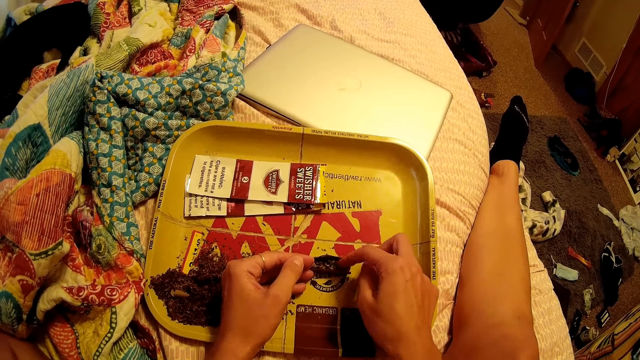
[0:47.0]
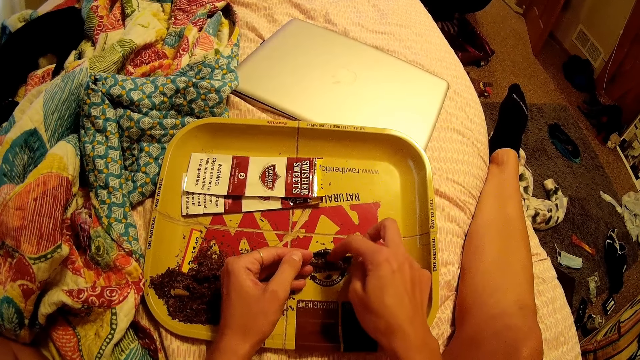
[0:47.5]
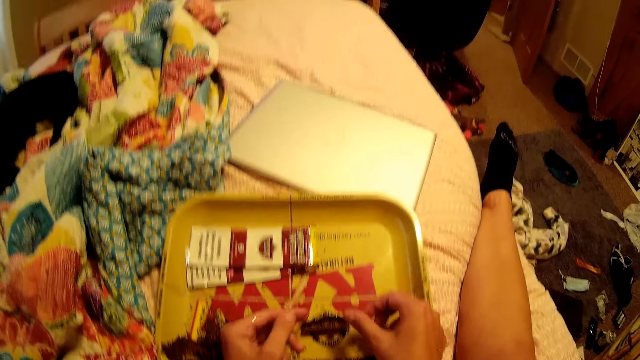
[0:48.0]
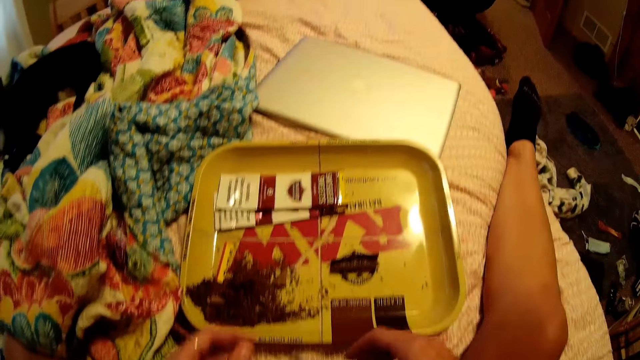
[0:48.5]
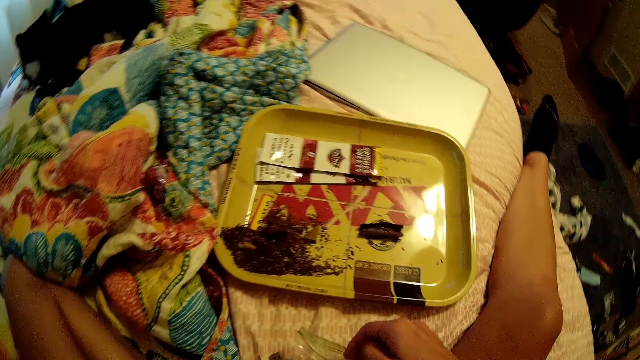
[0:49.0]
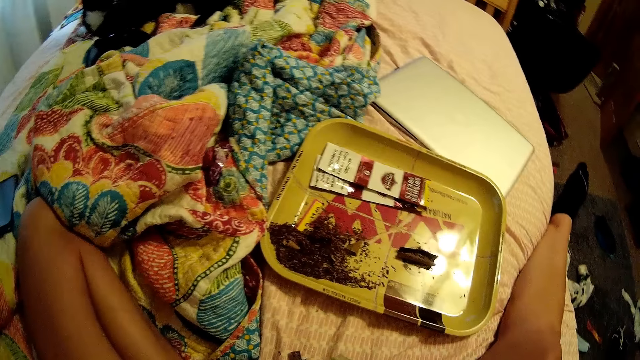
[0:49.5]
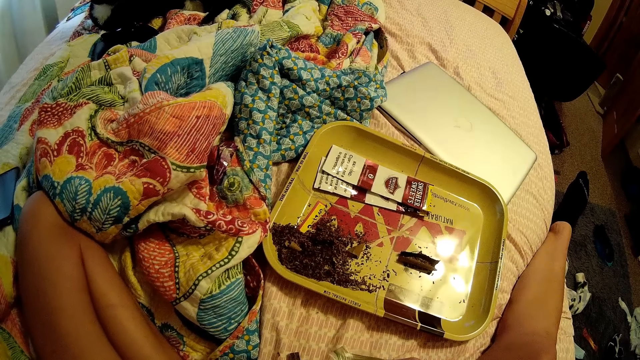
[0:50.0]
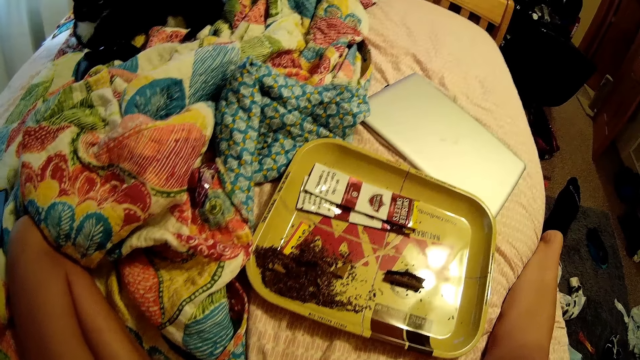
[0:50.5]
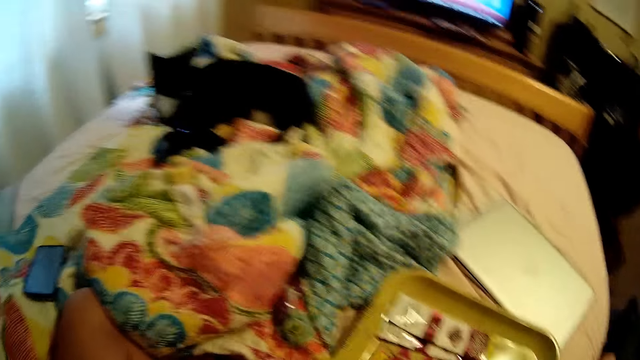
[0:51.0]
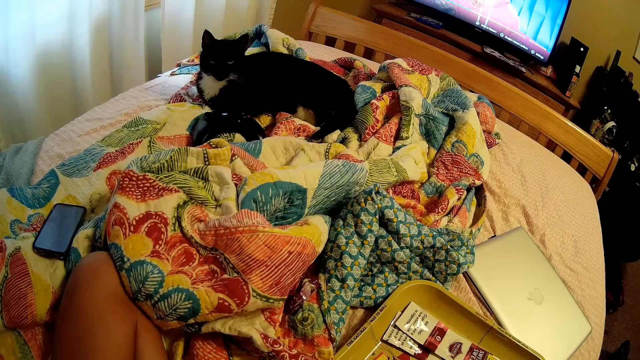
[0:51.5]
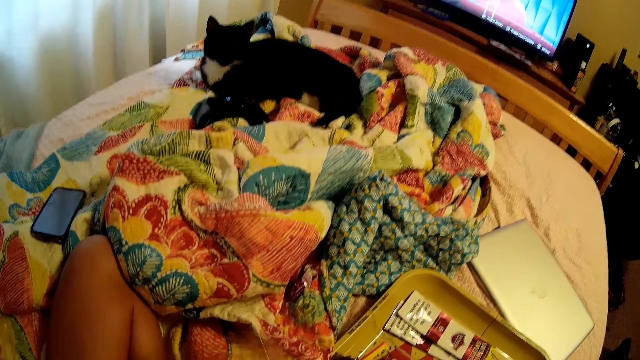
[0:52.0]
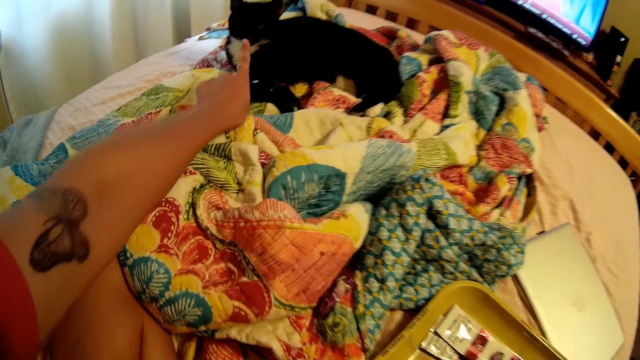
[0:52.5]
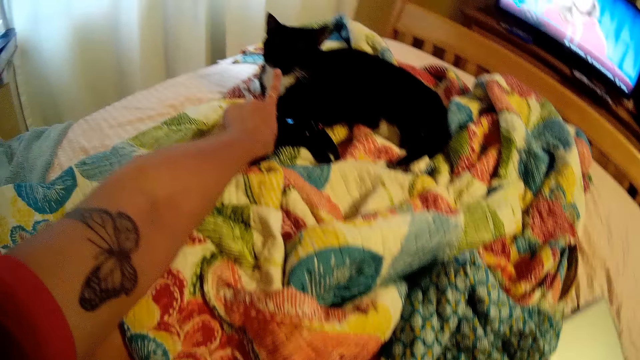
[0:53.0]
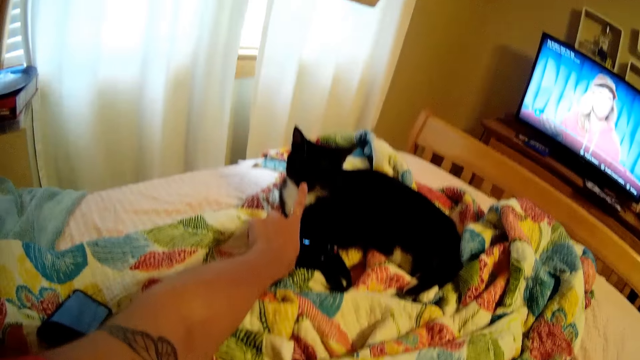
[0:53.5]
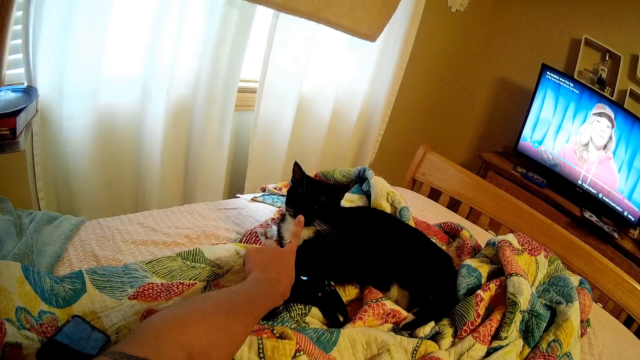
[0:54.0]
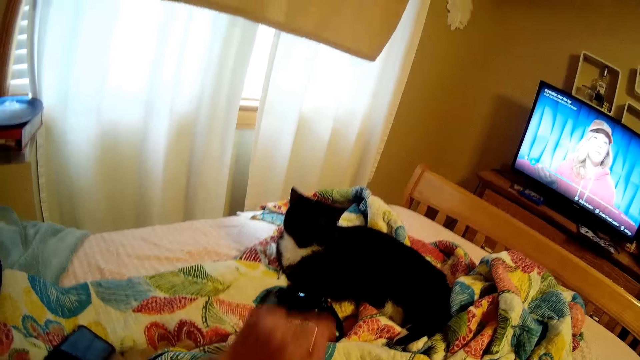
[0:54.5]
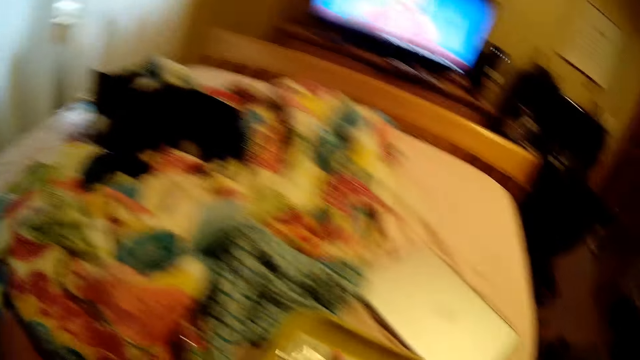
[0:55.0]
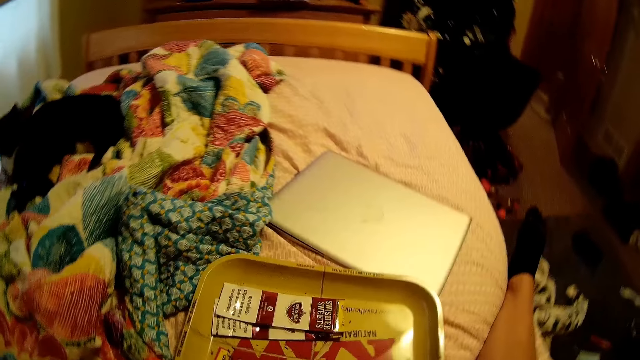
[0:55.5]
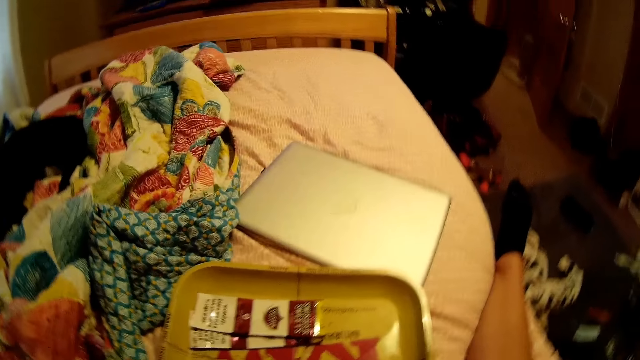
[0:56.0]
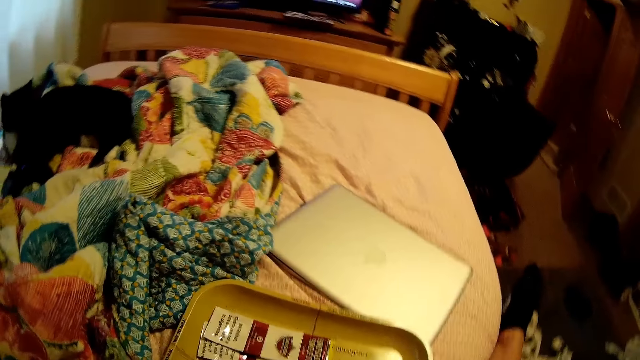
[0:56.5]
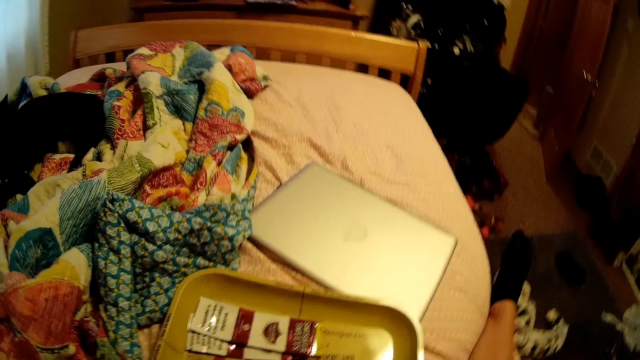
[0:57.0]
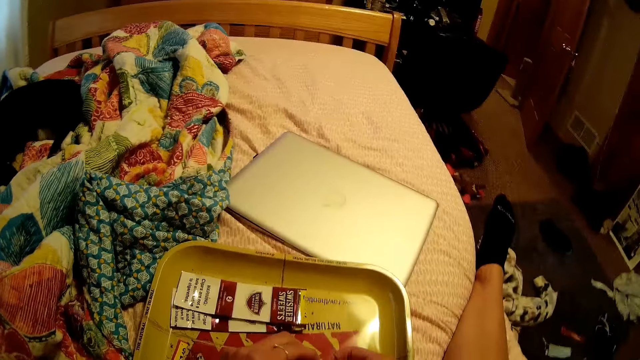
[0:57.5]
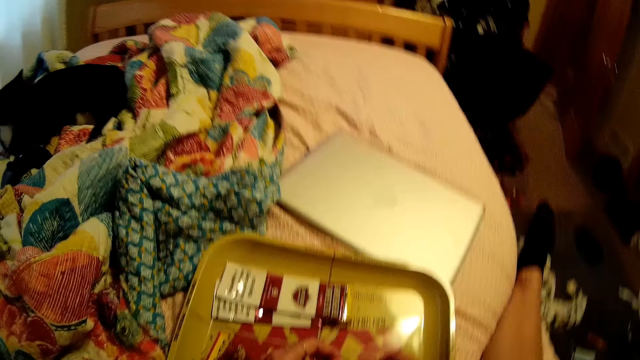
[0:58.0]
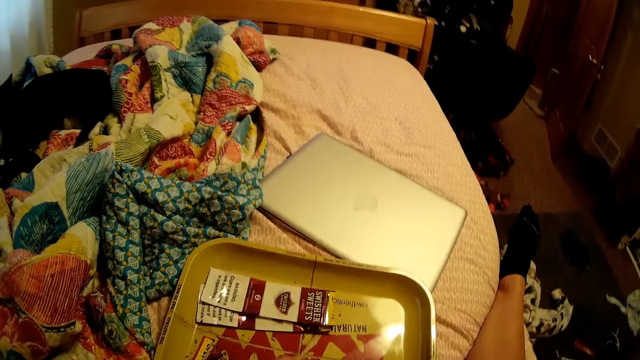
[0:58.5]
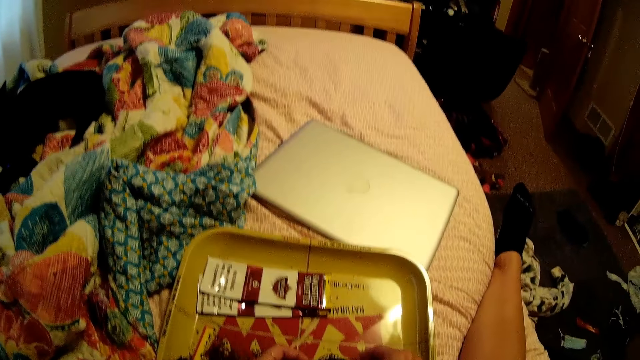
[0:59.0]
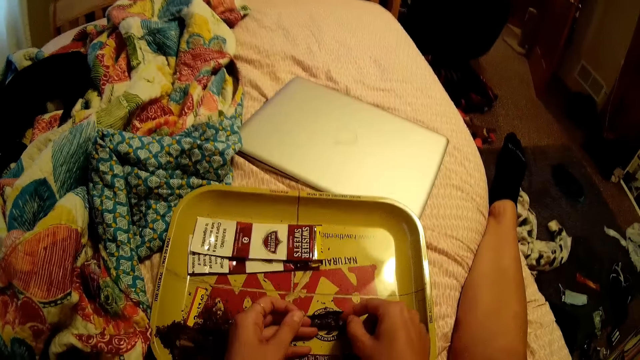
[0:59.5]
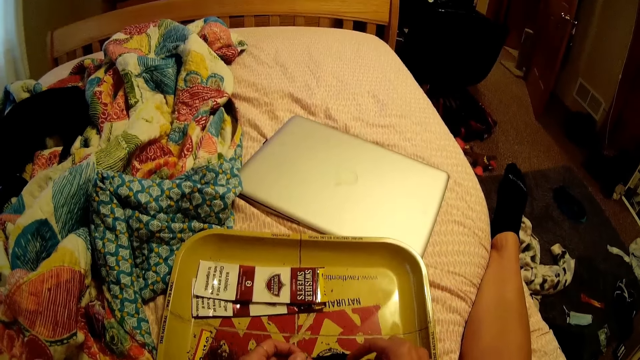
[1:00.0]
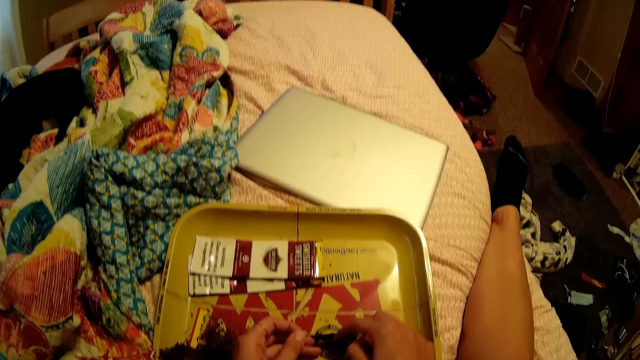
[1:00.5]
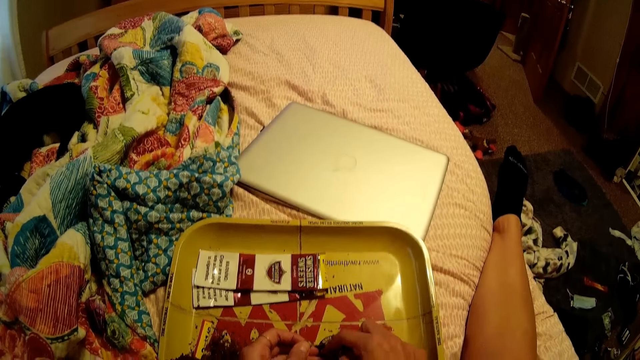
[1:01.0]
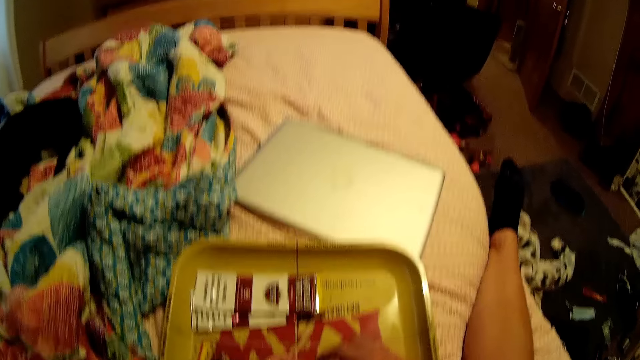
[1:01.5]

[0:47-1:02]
The camera wearer picks dried tobacco leaves from the sachet with her right hand. She looks at the cat. She touches the cat on the bed with her left hand. She points at the cat. She looks at the cover. She inserts the dried tobacco leaves into the paper on the tray with her right hand.

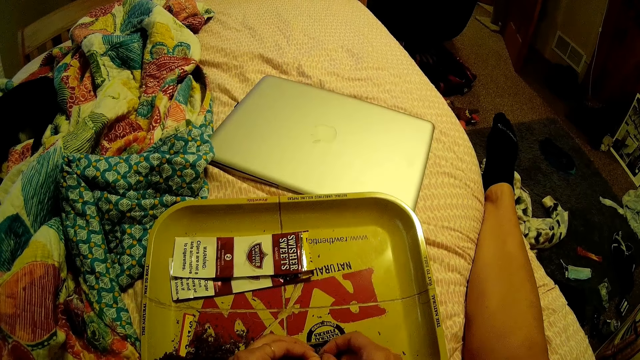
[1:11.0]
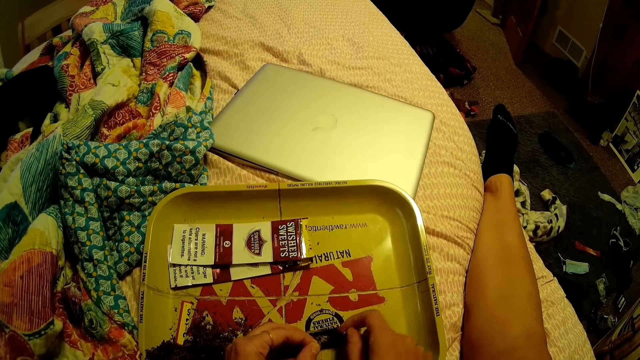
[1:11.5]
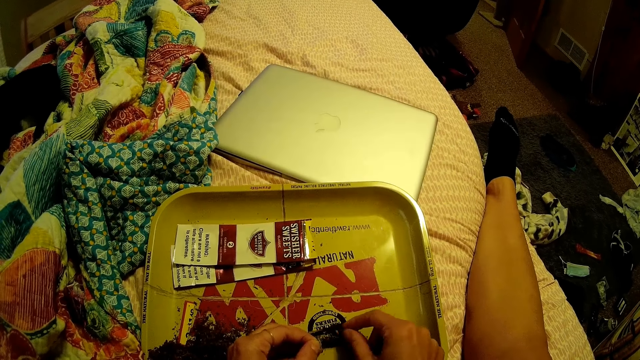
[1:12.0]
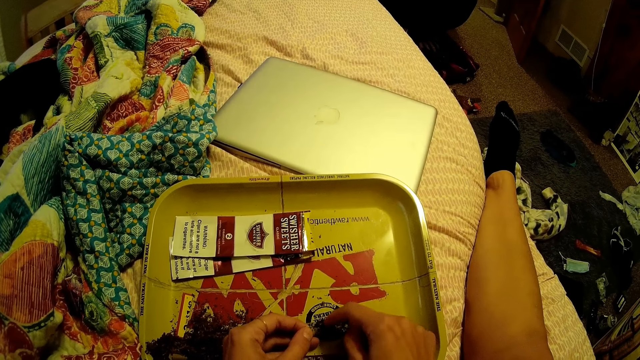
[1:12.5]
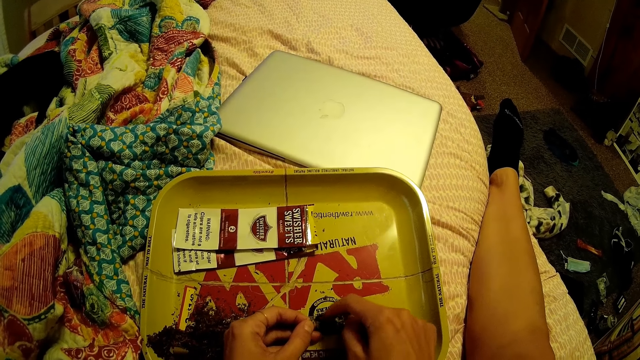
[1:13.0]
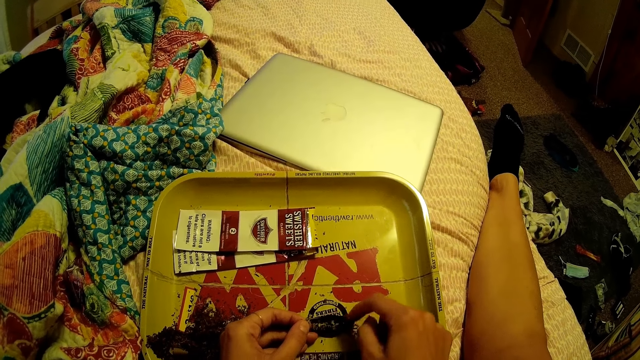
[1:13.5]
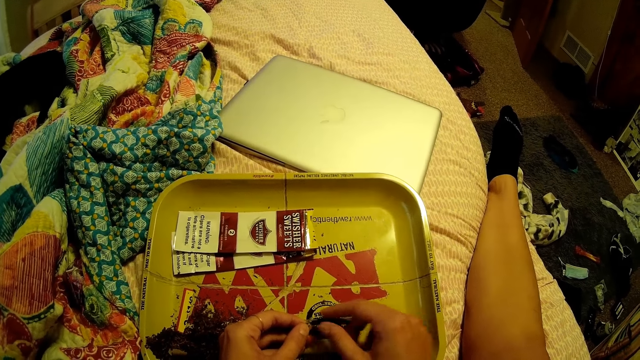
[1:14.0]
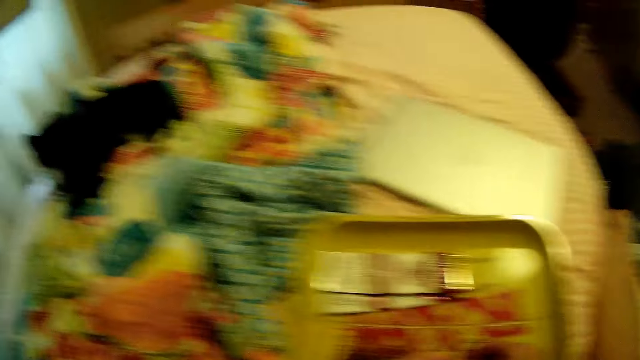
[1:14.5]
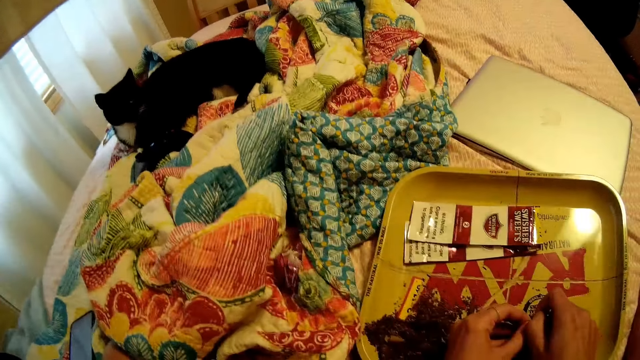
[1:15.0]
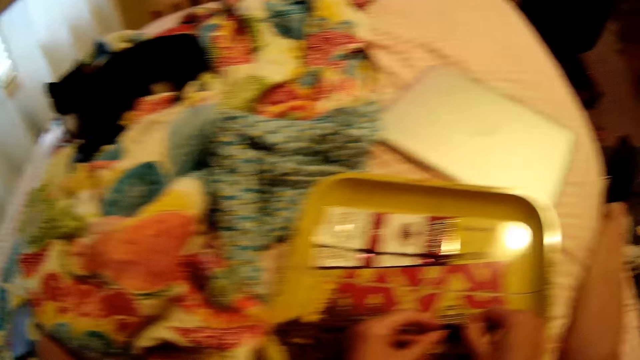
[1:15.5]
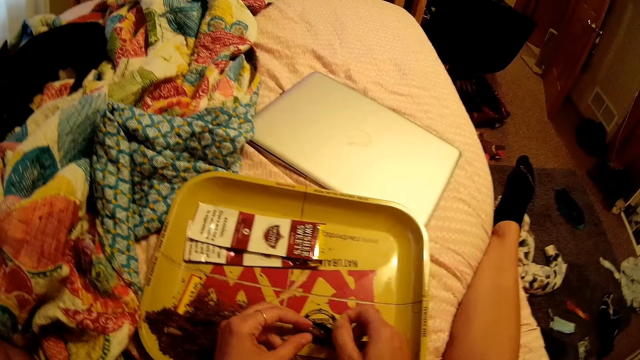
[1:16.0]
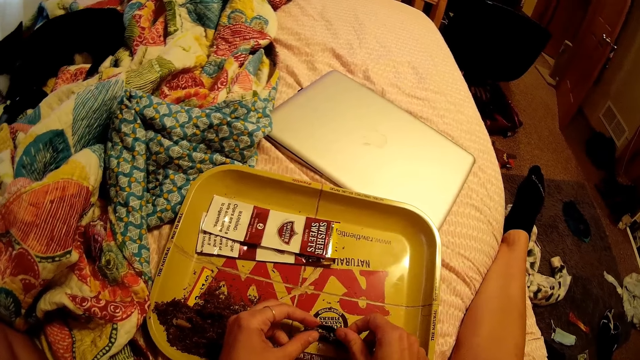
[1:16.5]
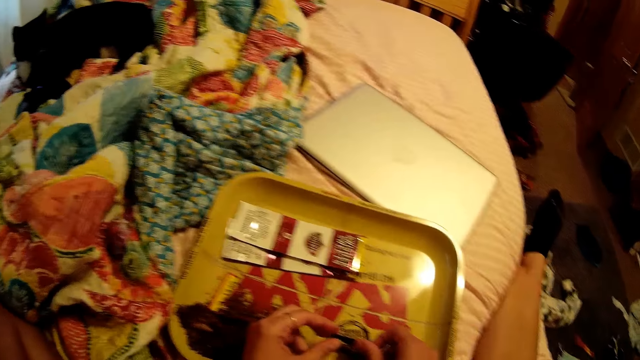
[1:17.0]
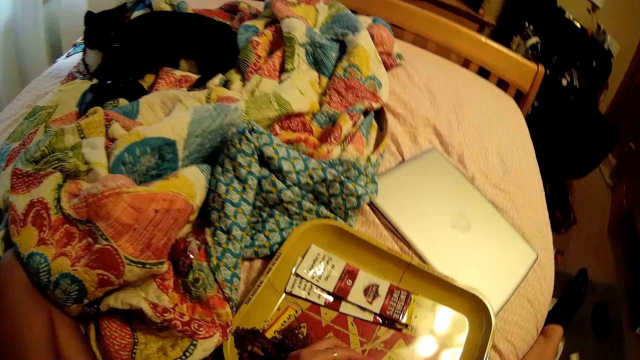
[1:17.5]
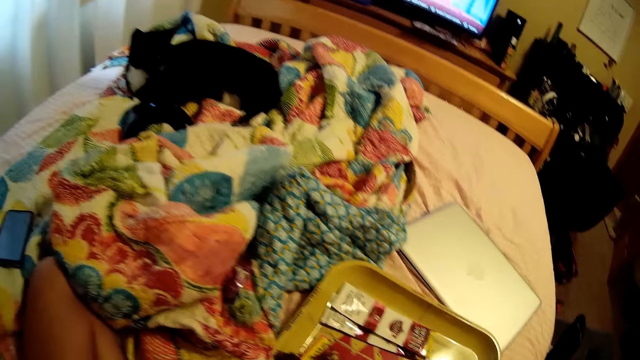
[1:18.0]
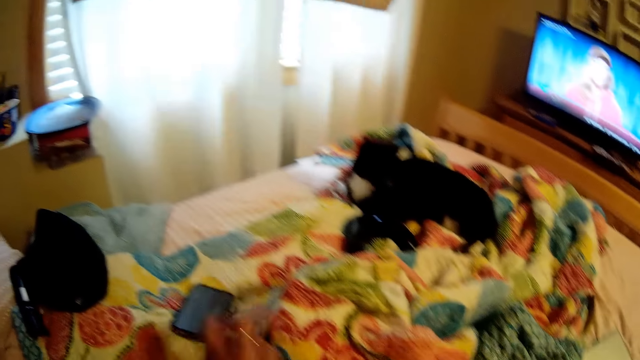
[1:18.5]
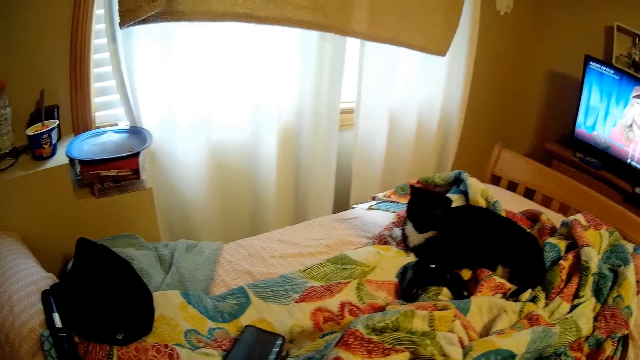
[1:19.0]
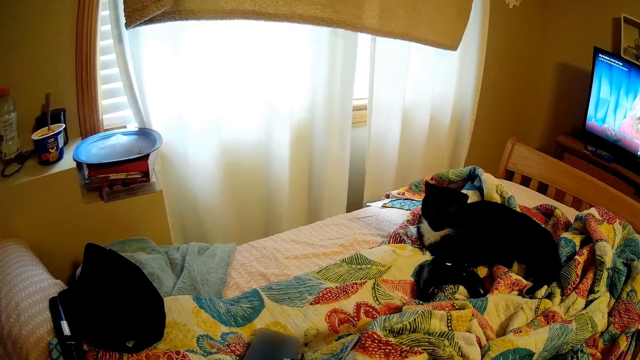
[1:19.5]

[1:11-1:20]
The camera wearer looks on the sheet. She touches a phone on the bed with her left hand.
